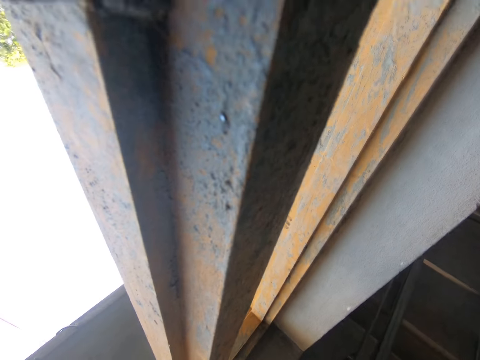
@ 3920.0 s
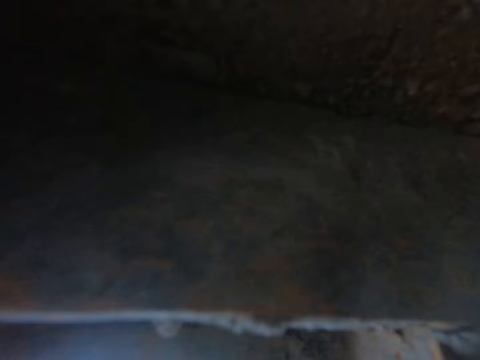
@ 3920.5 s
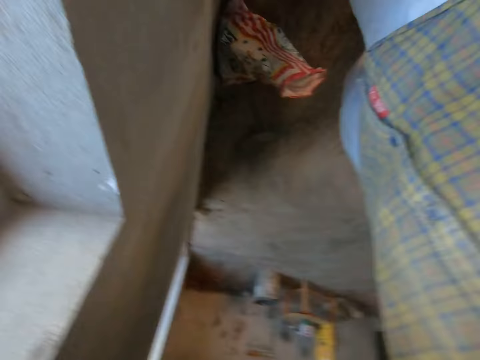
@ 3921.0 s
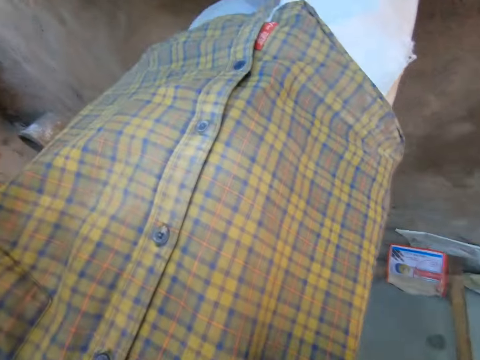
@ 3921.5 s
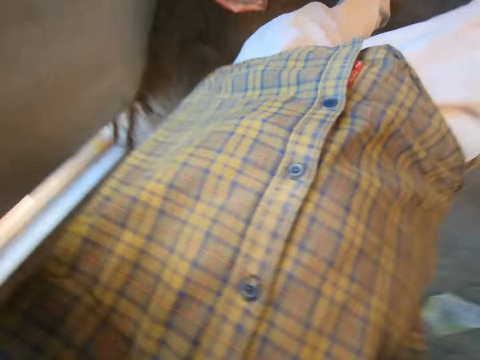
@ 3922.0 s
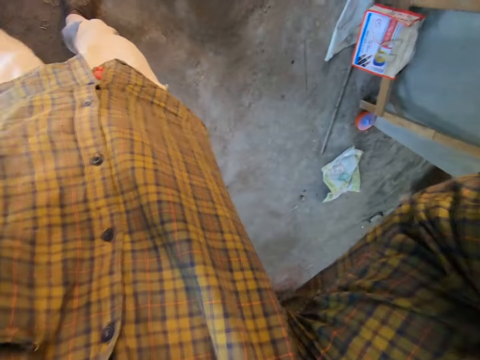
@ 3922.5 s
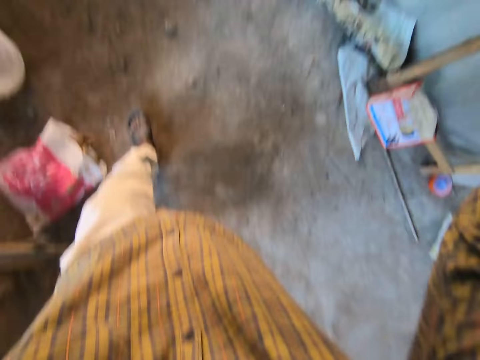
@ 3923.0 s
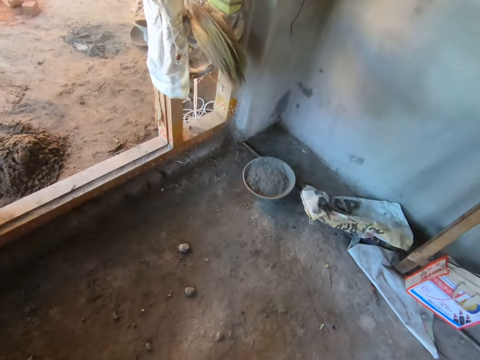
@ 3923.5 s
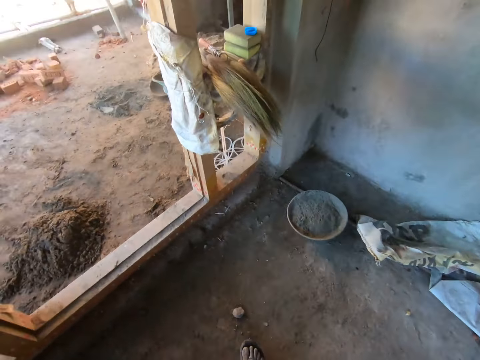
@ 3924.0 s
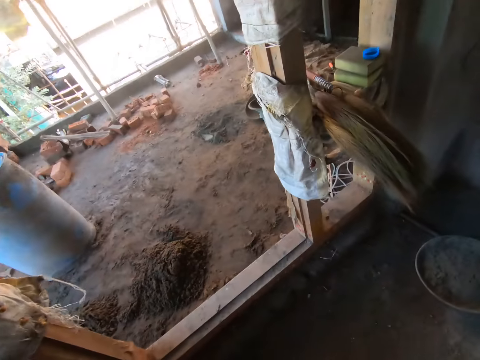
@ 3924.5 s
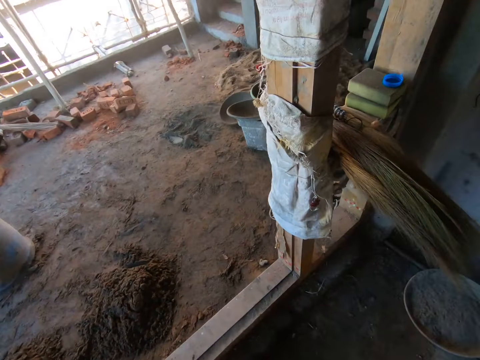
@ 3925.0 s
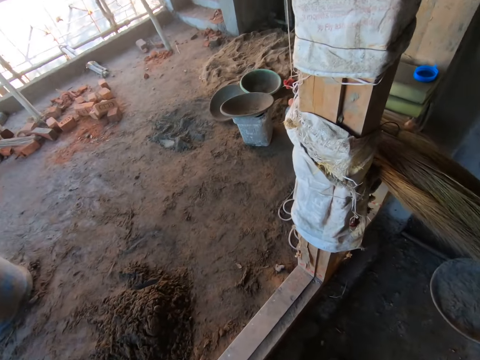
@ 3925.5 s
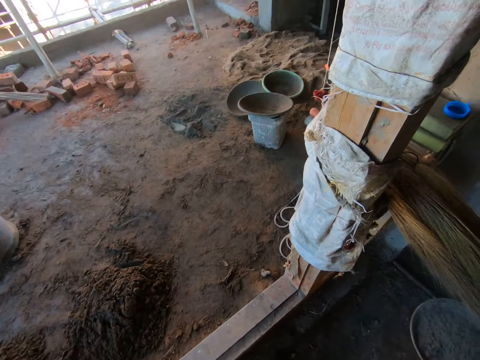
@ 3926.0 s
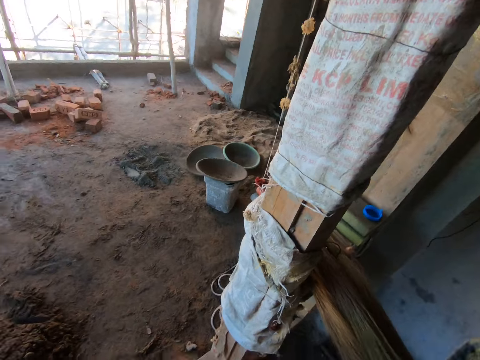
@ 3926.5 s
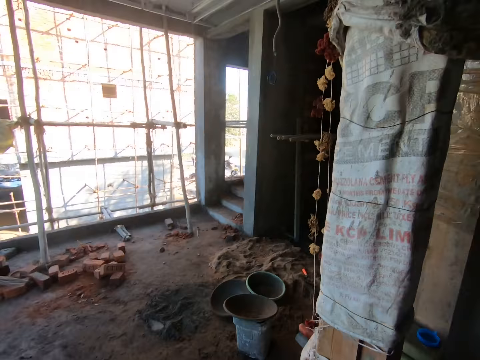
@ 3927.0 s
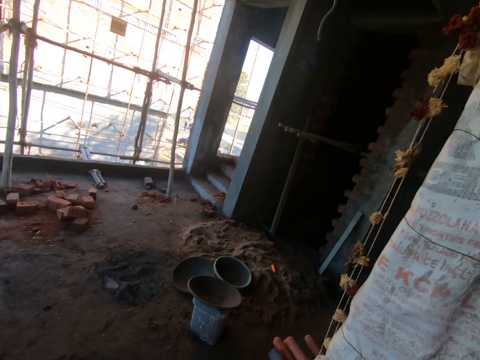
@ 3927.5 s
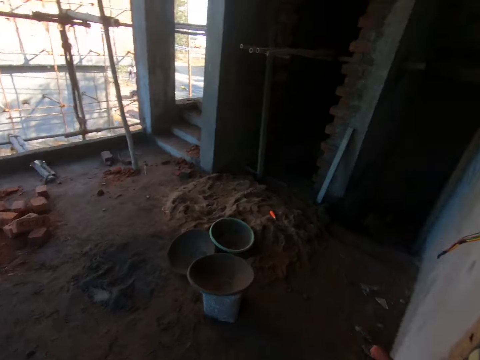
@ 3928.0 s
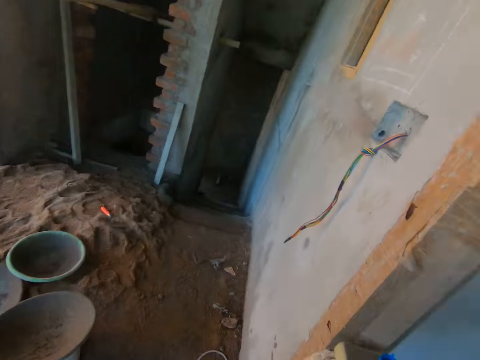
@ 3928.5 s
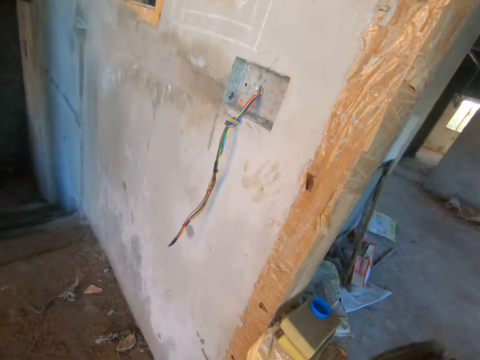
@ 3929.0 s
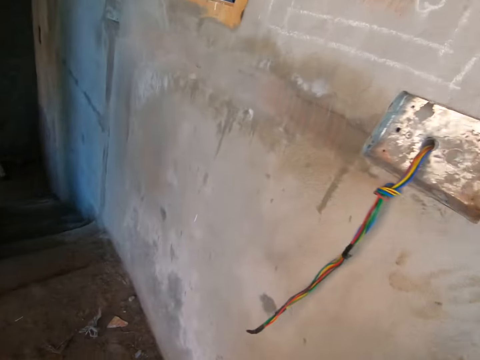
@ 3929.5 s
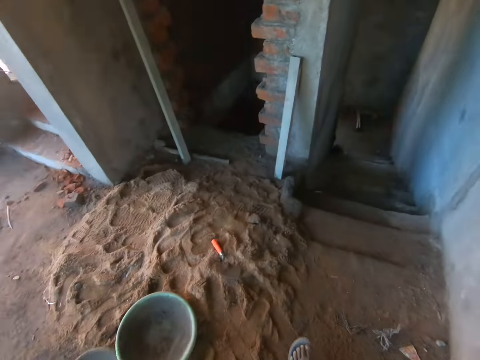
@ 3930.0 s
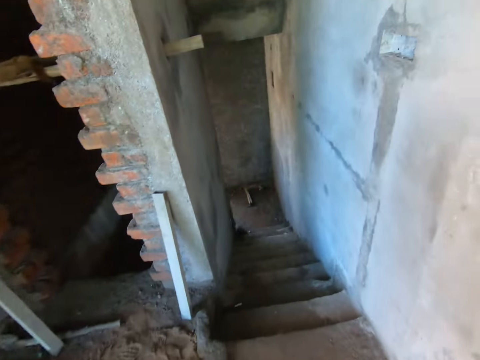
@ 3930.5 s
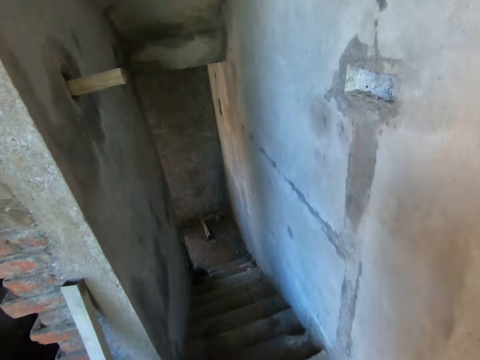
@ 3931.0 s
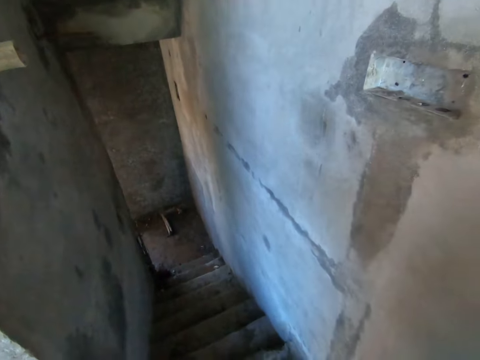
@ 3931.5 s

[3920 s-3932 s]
The camera wearer adjusts a camera on his head with both hands. He walks into a room in the building.

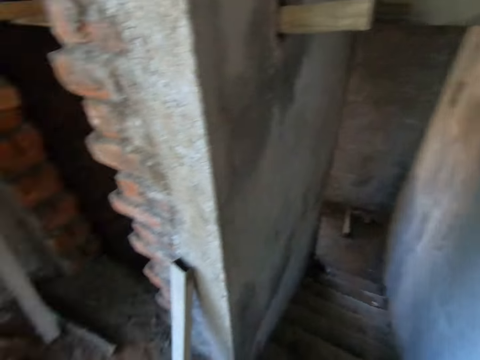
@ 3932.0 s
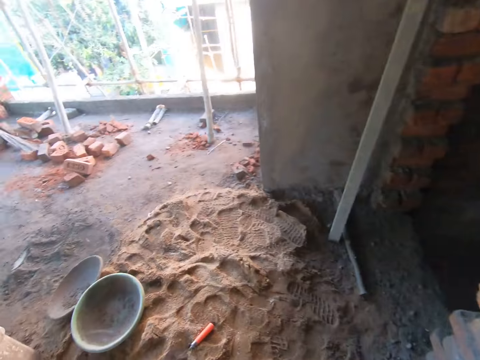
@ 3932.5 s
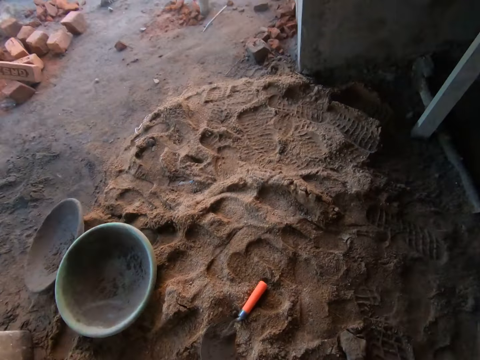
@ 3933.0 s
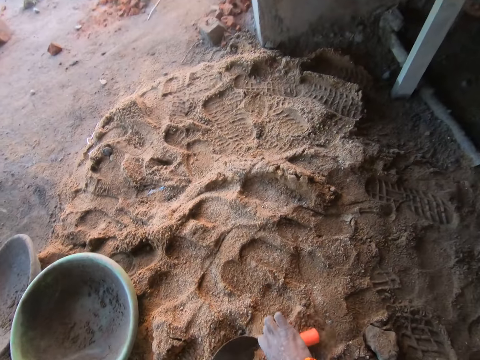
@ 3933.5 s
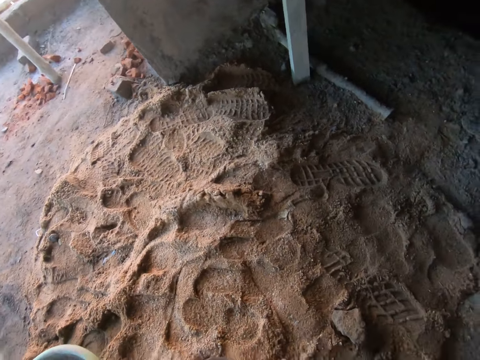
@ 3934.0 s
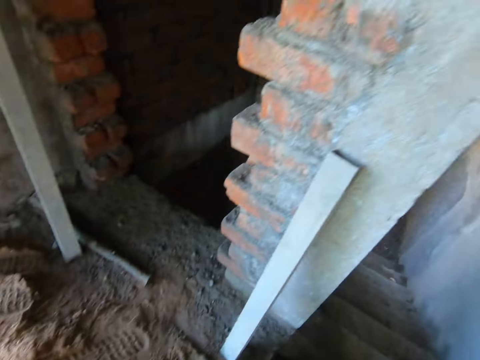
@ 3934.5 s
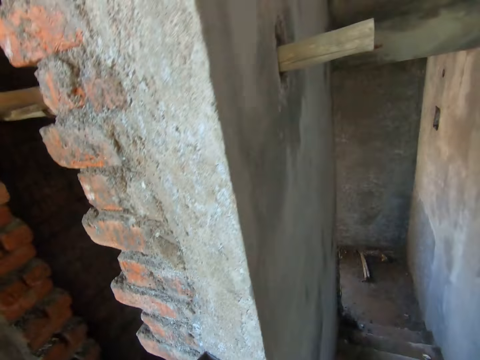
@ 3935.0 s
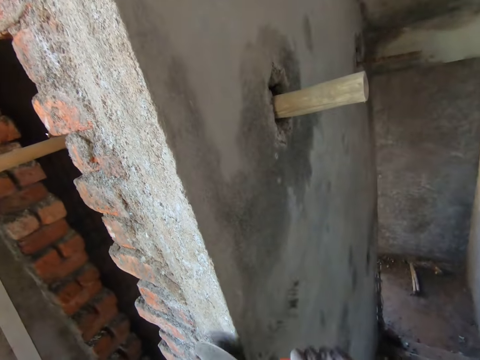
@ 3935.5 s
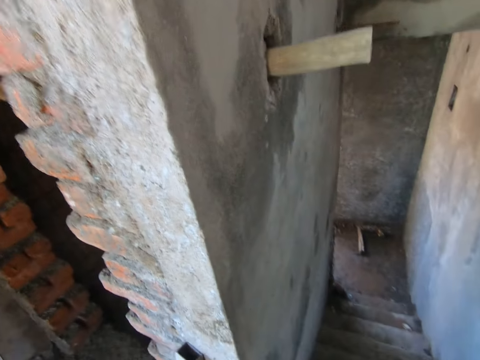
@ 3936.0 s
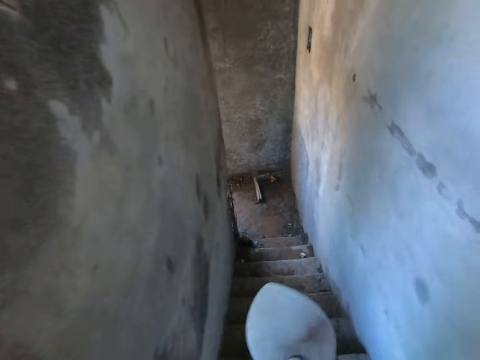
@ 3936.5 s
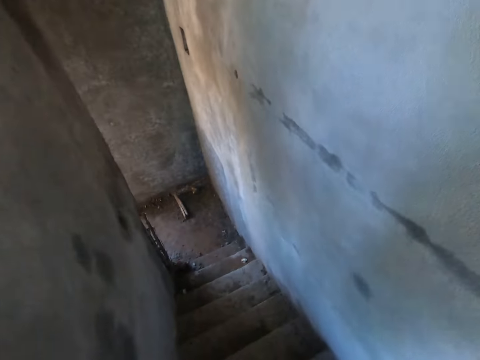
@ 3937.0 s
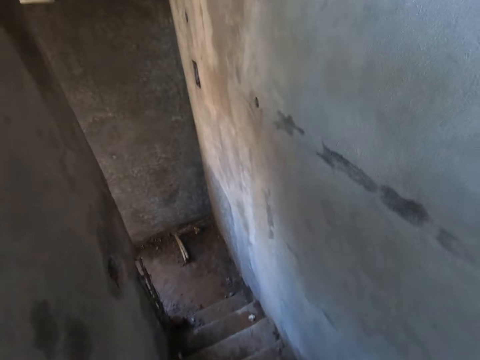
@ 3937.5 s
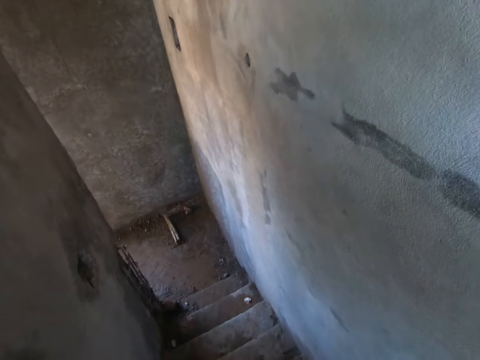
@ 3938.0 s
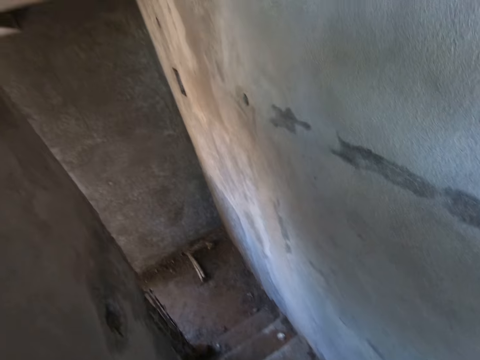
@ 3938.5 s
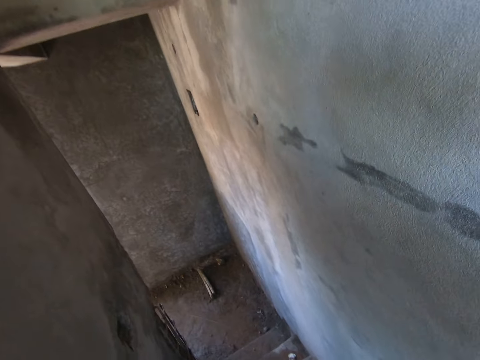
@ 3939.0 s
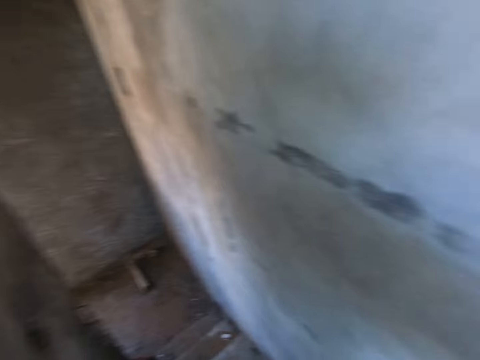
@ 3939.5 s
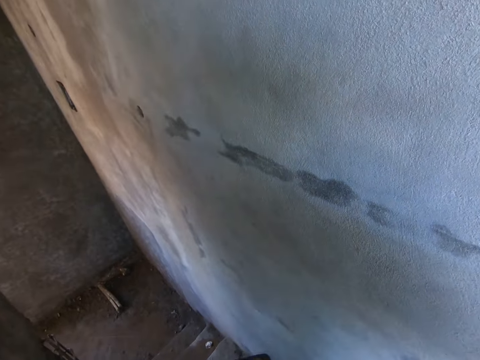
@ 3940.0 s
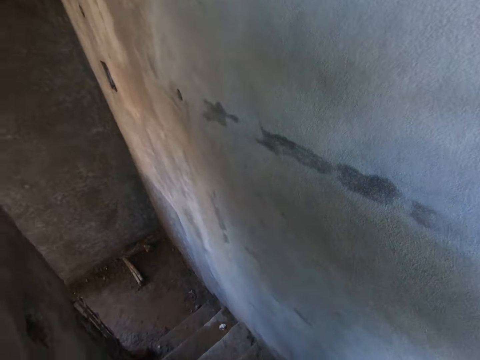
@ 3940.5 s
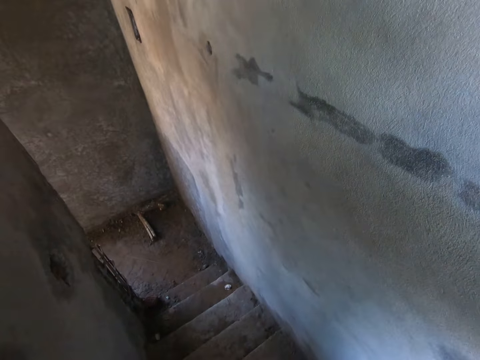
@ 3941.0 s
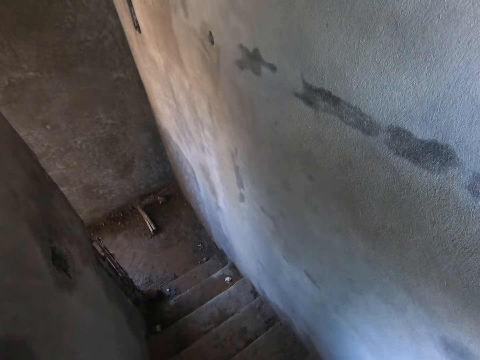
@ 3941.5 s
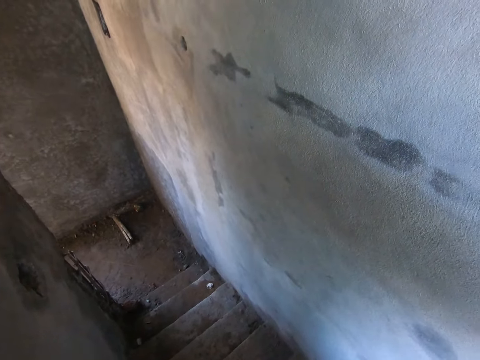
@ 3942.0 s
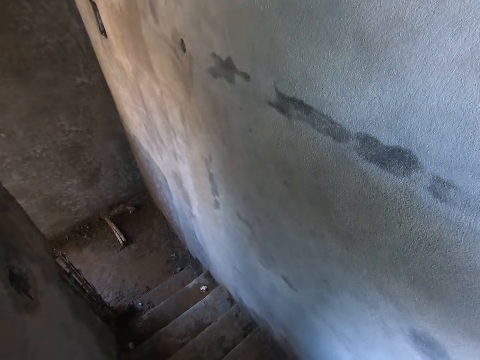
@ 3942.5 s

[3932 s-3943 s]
The camera wearer picks up a trowel from the floor with his right hand. He hits the trowel against the wall. He walks down a staircase.

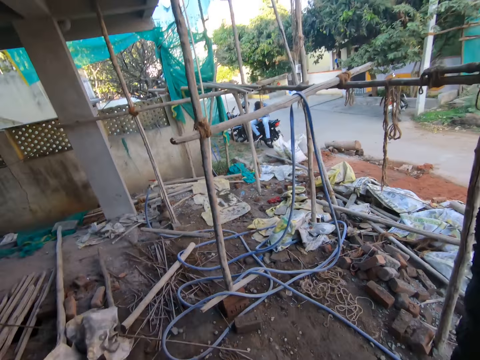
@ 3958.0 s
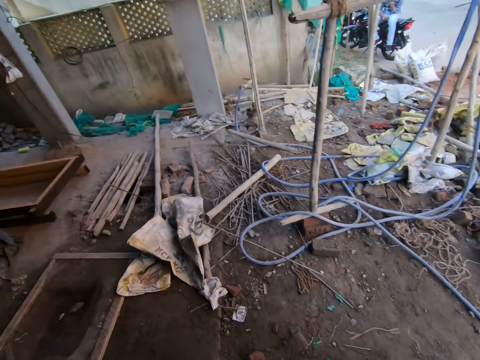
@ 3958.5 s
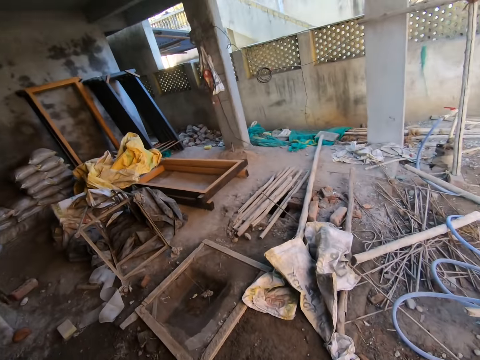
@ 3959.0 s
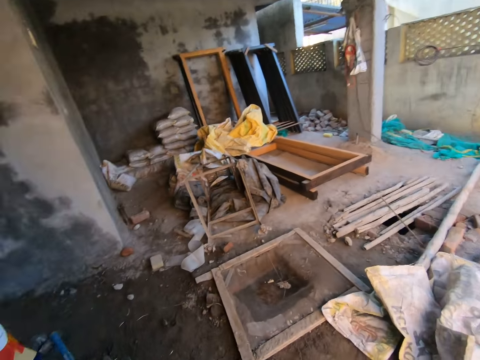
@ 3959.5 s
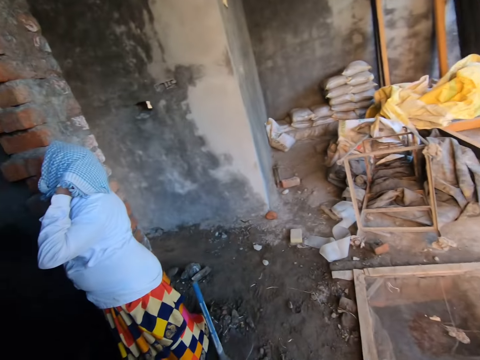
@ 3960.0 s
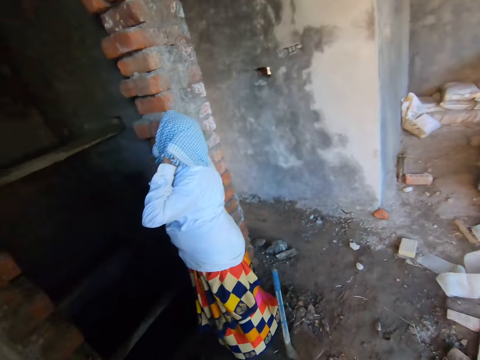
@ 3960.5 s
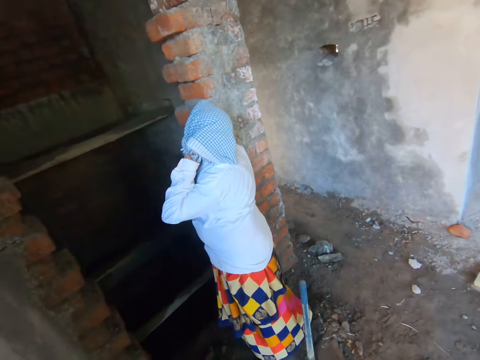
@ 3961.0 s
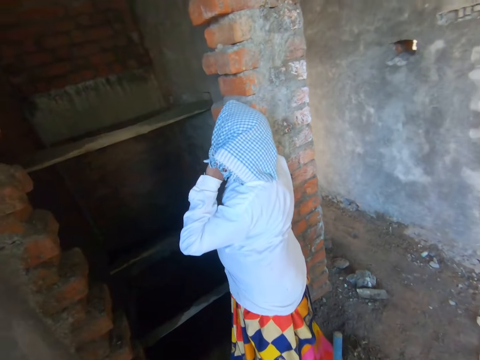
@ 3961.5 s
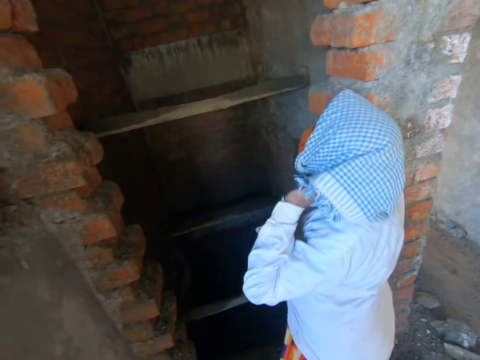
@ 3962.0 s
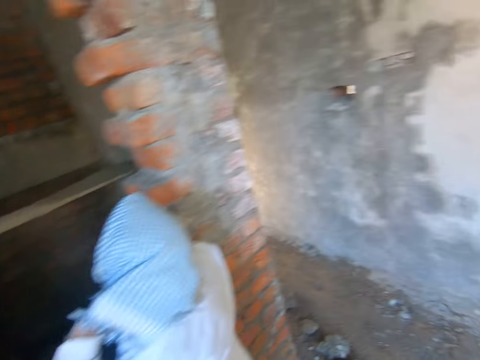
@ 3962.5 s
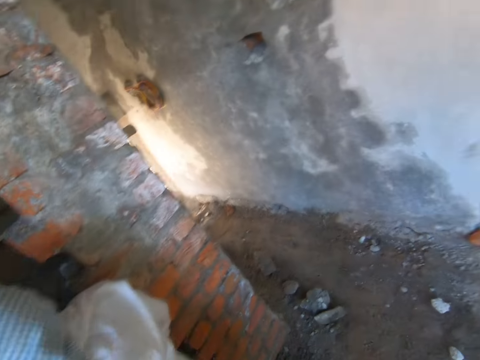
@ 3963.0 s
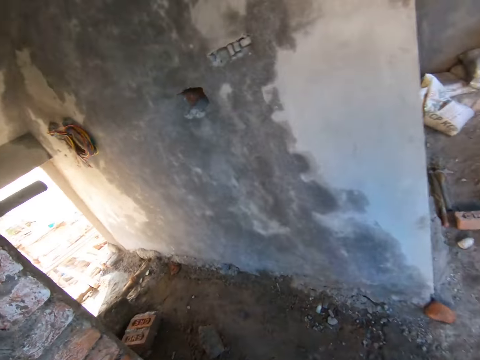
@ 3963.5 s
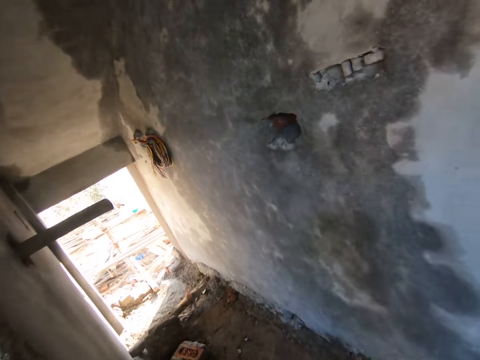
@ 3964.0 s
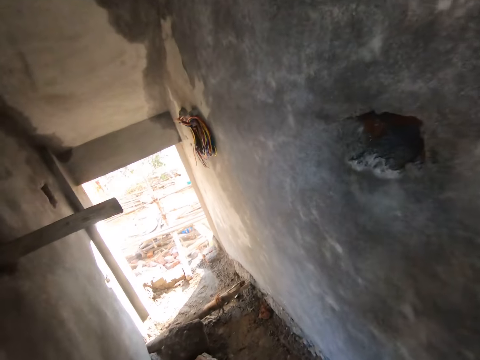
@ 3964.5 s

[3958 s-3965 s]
The camera wearer walks around.
